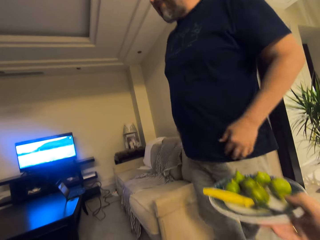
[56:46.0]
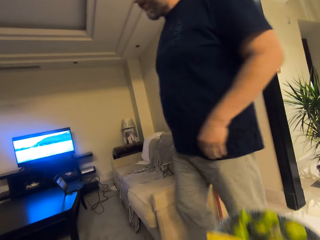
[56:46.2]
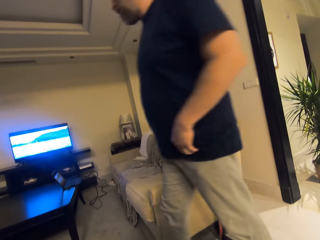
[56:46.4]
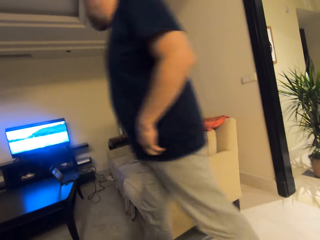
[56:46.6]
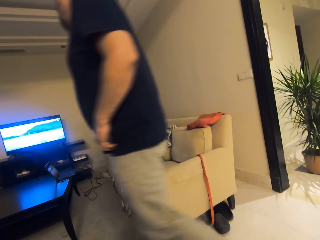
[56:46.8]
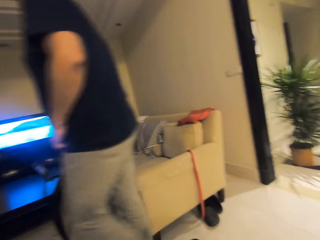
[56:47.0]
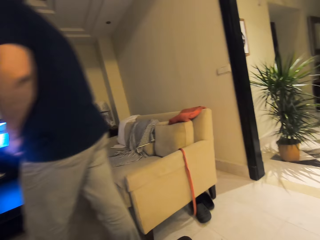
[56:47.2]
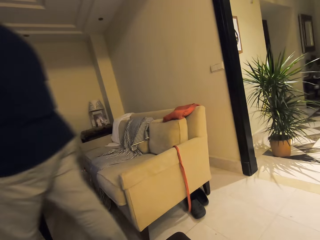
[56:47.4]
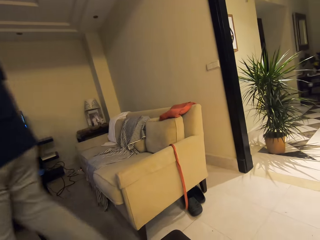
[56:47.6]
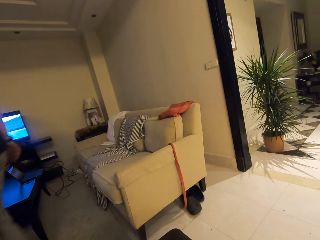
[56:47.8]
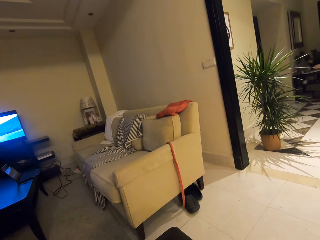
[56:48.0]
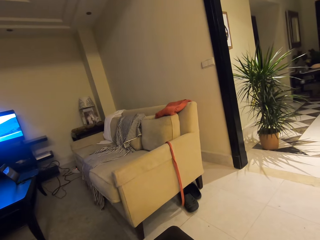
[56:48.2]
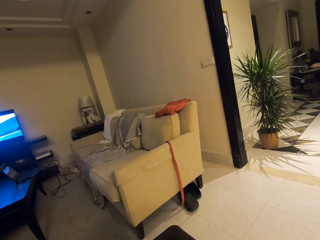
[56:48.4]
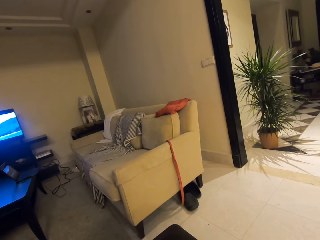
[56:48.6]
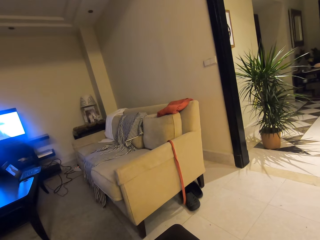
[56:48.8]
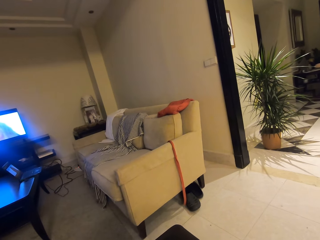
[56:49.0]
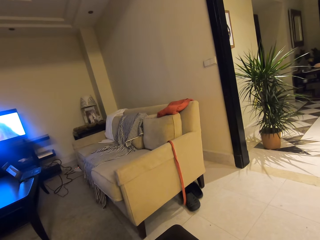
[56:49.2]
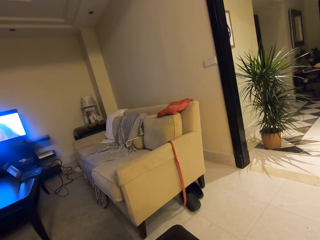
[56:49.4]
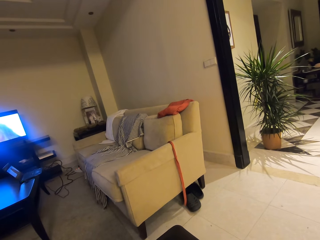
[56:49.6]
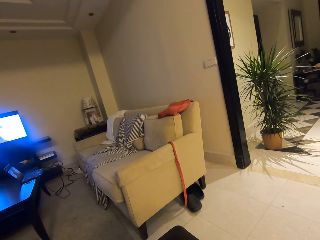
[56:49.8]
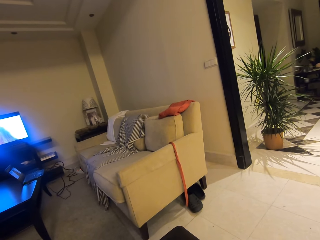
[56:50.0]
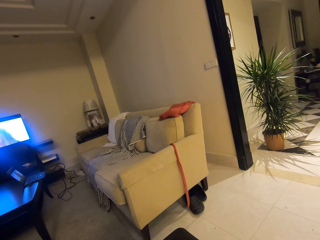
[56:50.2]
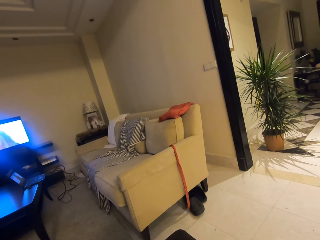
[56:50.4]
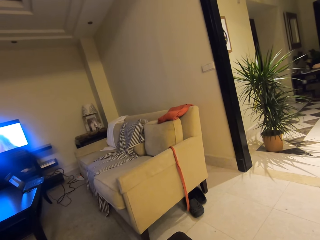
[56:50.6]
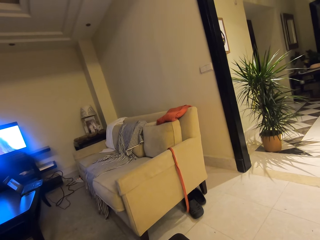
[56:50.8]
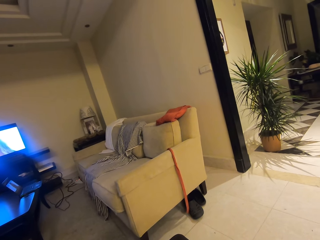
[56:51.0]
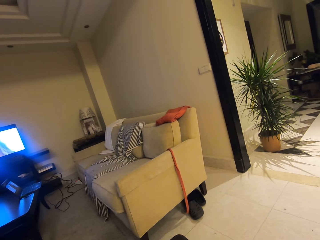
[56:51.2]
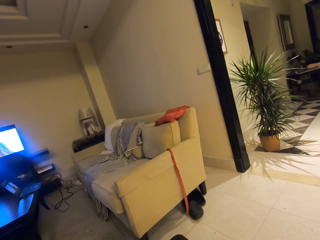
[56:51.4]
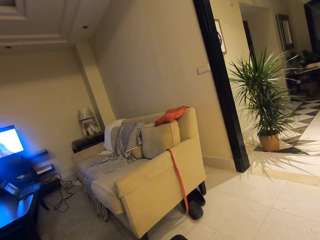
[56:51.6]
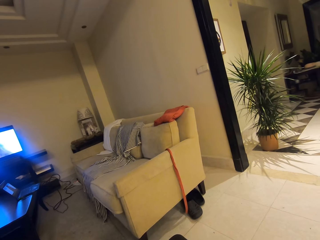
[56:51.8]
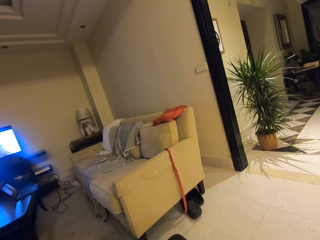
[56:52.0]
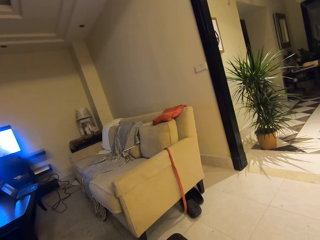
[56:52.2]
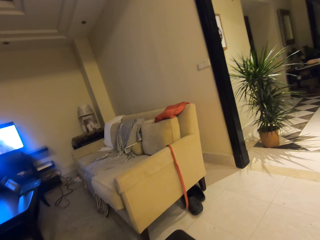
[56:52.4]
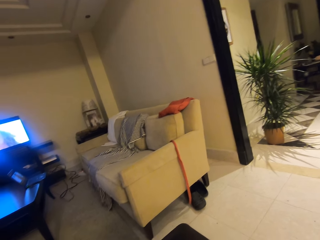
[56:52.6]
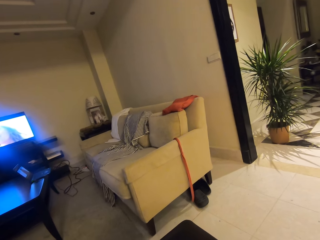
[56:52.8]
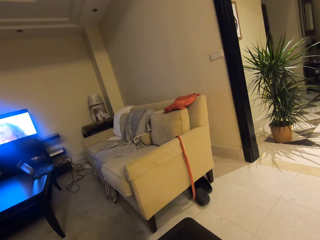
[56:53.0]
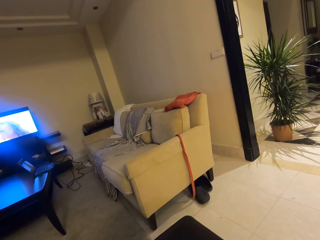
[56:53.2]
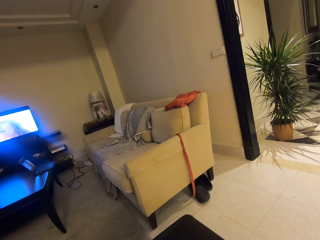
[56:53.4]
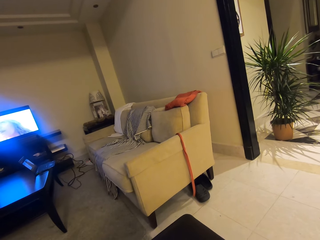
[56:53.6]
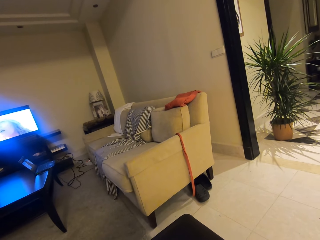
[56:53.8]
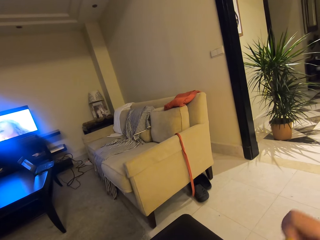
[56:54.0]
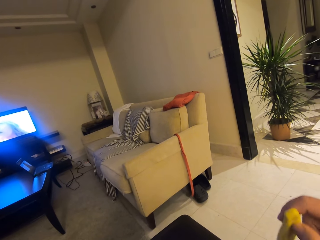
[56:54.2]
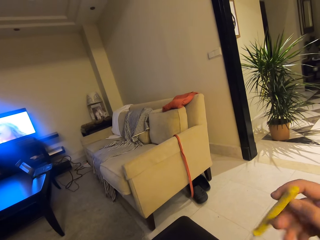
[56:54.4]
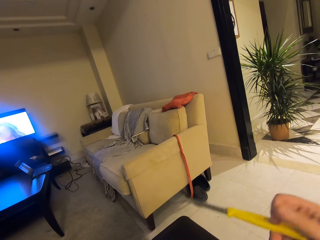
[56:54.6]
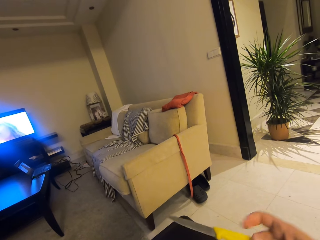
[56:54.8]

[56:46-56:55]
The camera wearer puts the plate of fruits aside. A person walks around. The camera wearer pauses. They hold the knife.

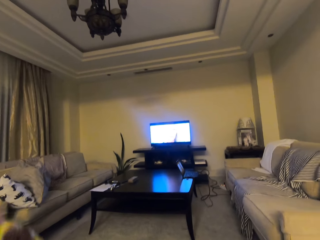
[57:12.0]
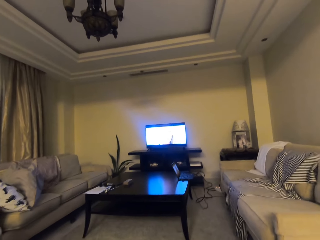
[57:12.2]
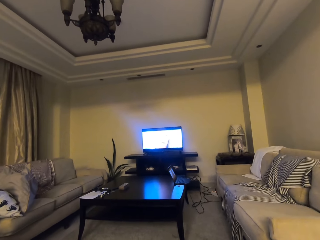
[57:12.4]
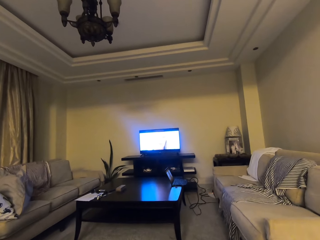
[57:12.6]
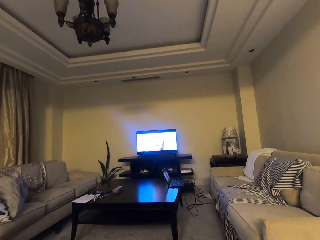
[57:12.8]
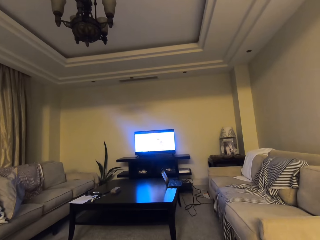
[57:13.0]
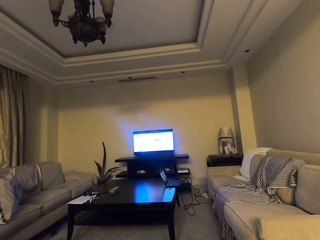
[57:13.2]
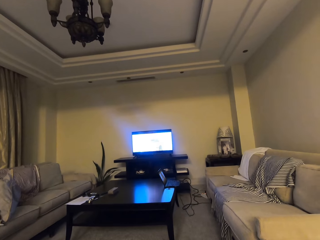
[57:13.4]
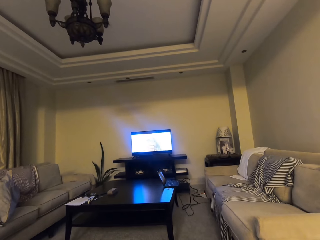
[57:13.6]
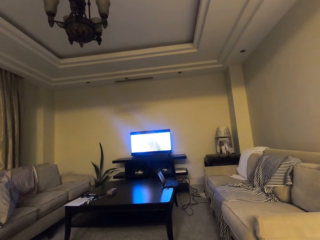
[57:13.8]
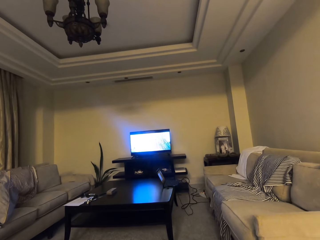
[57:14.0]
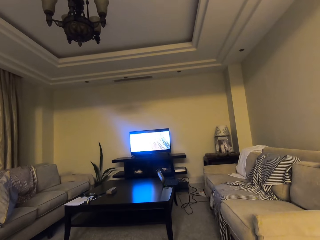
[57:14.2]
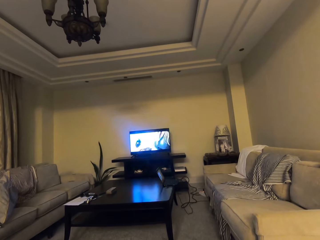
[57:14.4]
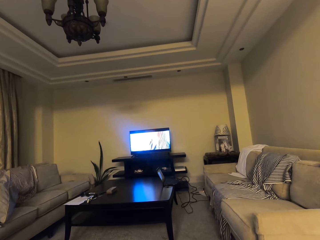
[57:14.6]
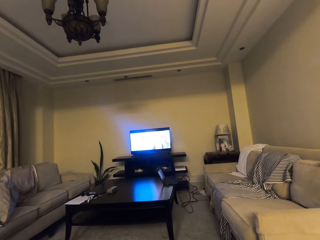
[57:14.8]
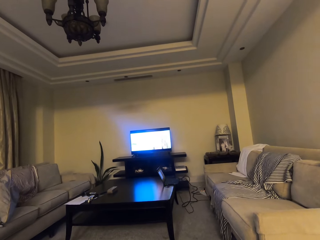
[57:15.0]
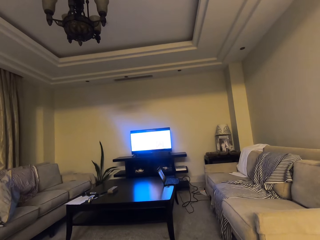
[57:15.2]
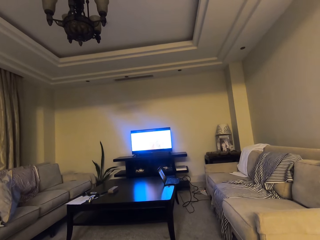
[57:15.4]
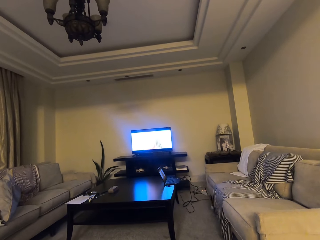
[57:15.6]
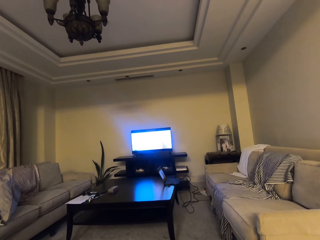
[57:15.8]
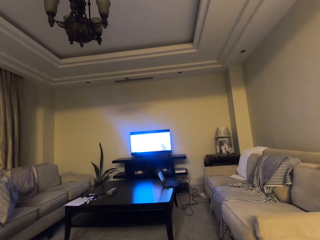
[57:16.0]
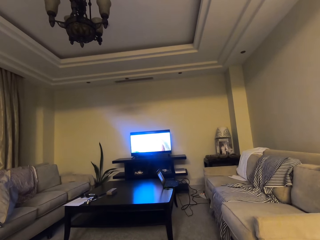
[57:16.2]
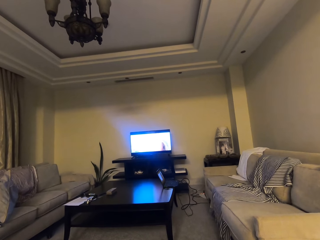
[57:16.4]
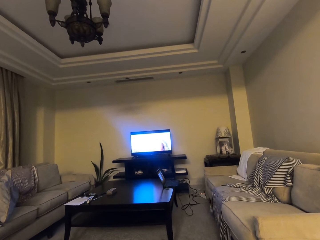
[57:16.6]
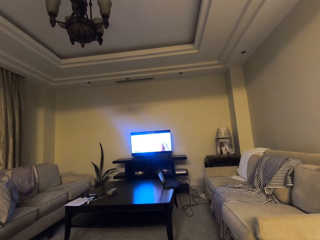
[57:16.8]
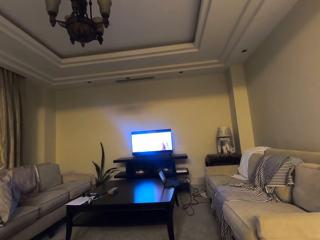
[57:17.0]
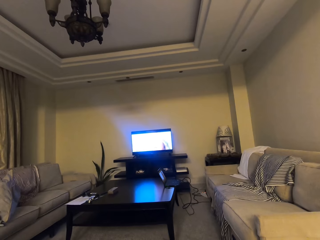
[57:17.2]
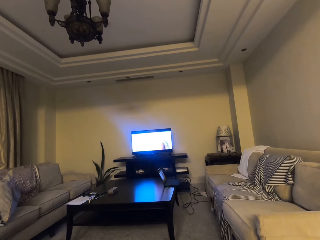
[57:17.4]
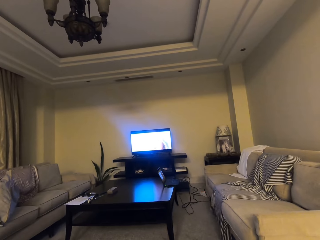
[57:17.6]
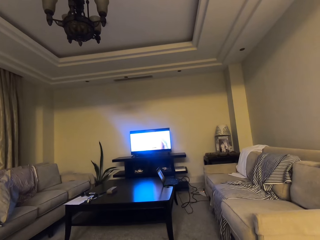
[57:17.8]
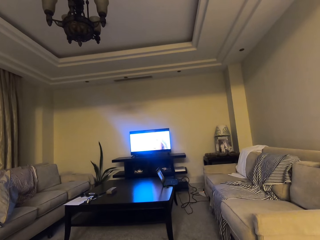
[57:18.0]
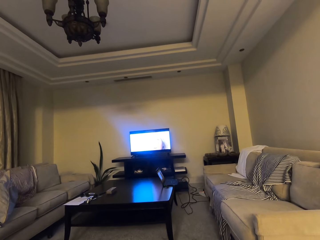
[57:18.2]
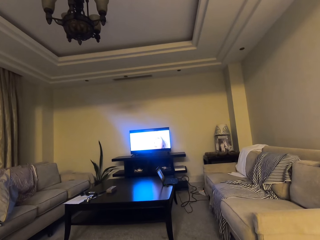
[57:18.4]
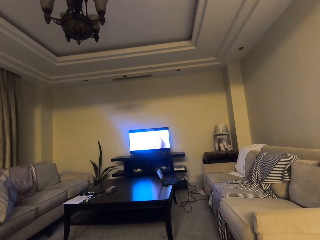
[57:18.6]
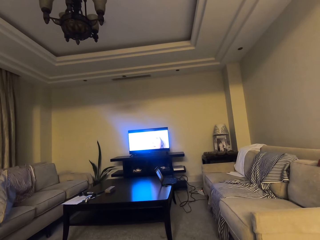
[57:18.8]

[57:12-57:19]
The camera wearer converses with a person. They watch the television.

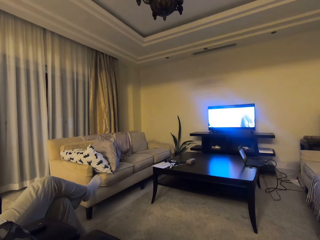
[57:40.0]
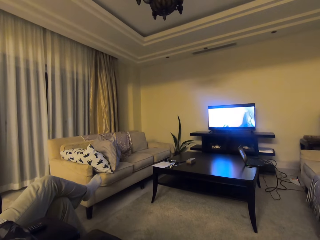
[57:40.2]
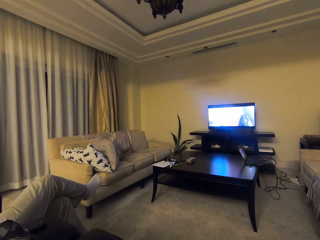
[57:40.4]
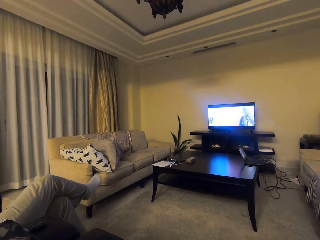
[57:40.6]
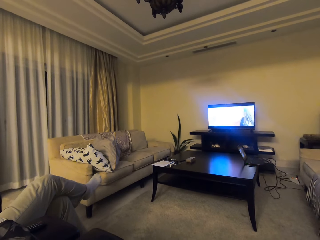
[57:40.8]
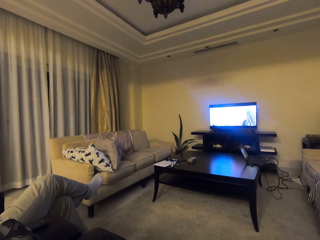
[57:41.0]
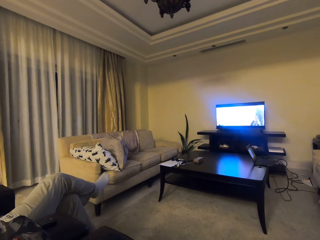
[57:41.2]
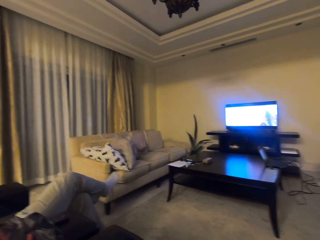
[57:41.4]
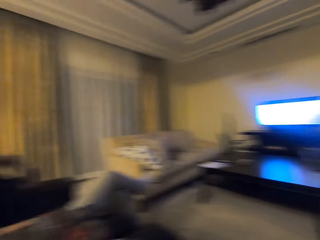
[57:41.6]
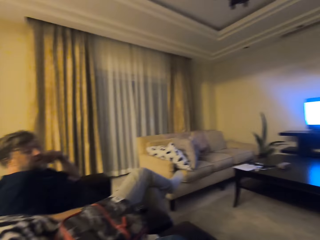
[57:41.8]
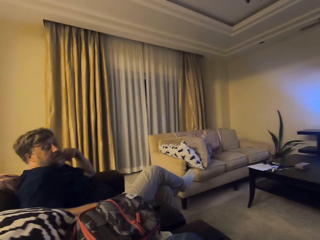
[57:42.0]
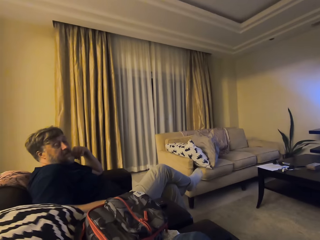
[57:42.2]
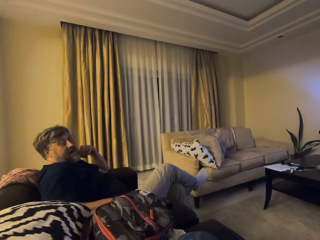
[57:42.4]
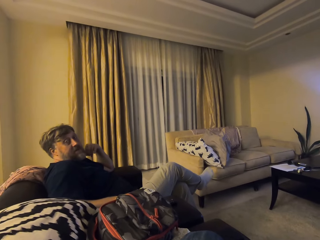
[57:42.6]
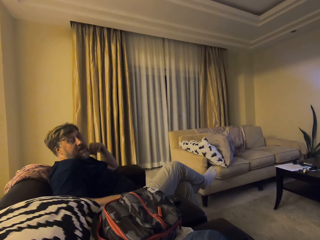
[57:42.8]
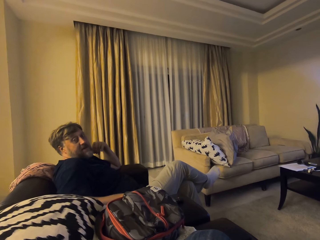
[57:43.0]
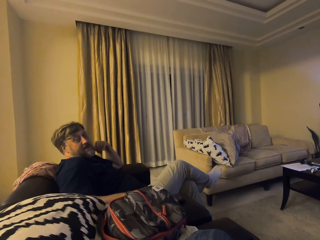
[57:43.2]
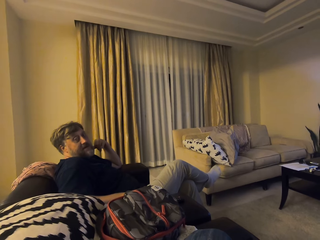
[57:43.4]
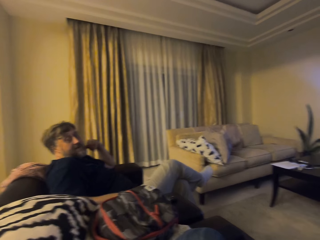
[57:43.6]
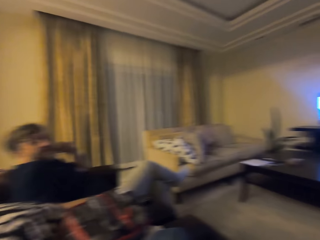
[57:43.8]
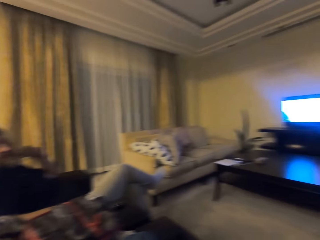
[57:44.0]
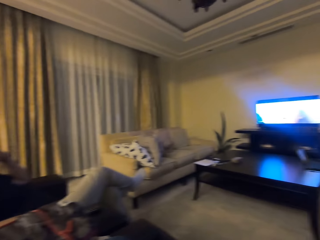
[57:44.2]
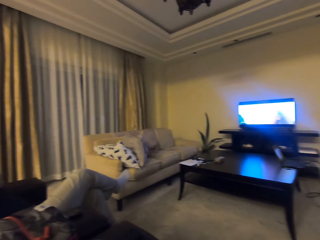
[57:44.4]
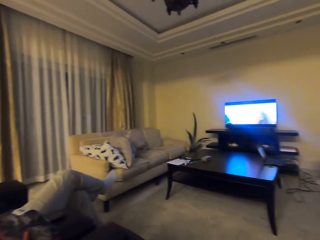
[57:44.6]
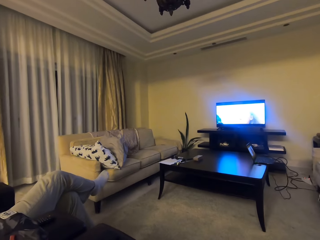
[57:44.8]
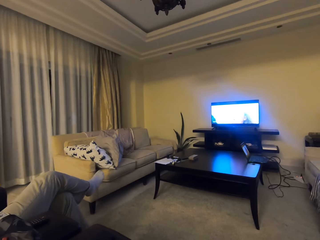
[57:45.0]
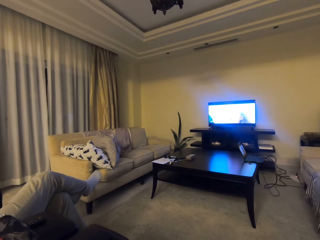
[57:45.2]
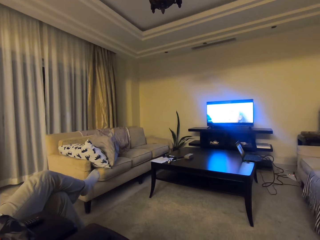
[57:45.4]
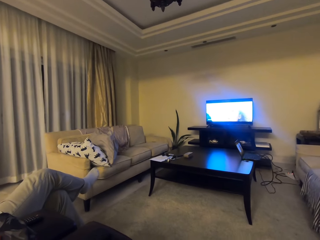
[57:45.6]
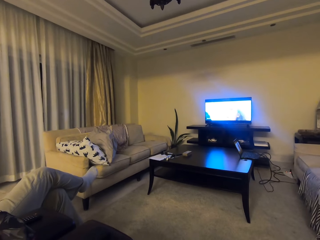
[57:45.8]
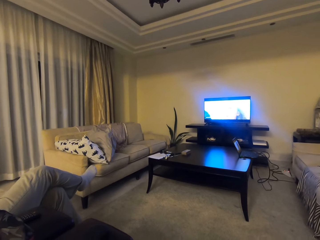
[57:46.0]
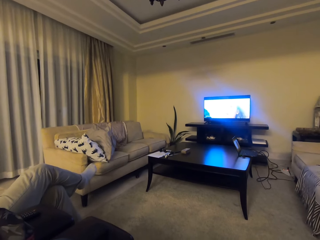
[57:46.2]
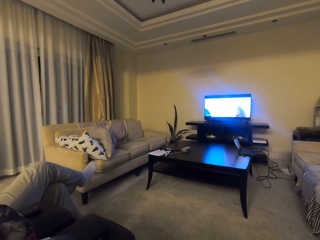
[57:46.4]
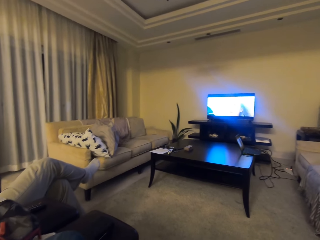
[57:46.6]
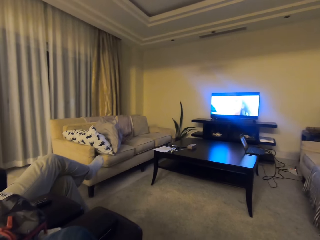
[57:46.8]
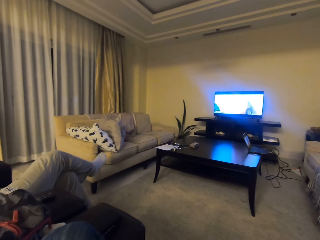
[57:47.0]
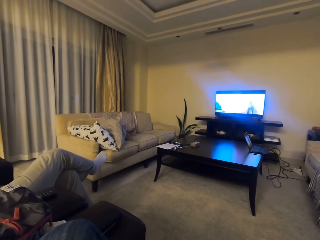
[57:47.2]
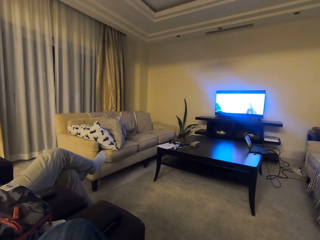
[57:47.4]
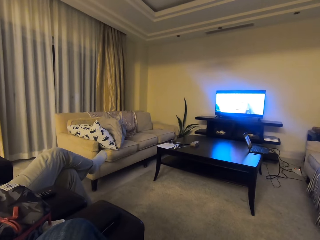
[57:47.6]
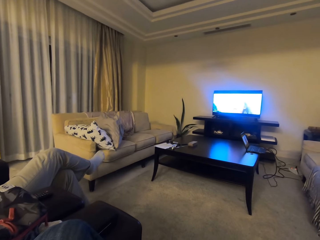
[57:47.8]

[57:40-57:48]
A man talks to the camera wearer. The camera wearer looks at the man. The man interacts with the camera wearer. The camera wearer looks around.
